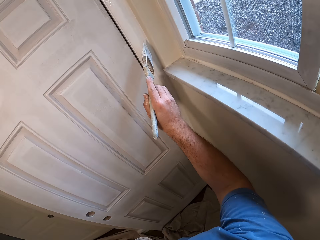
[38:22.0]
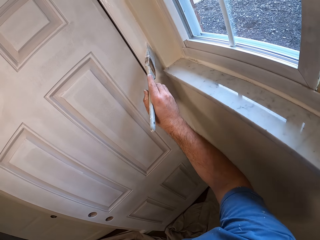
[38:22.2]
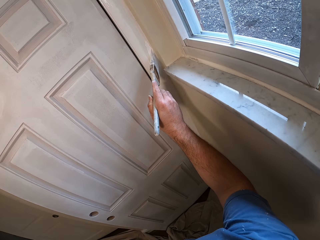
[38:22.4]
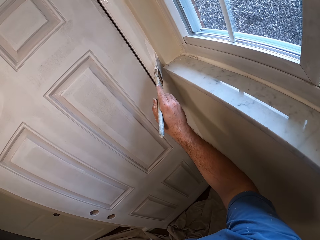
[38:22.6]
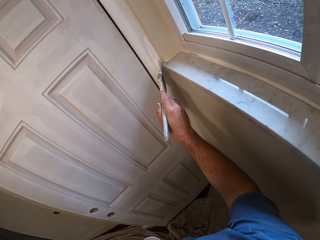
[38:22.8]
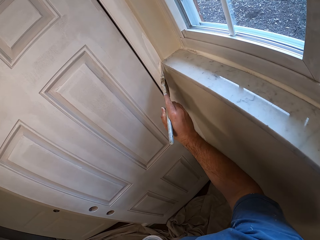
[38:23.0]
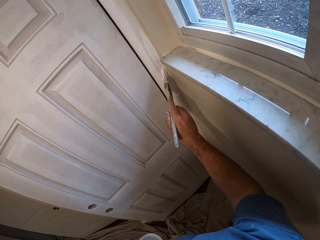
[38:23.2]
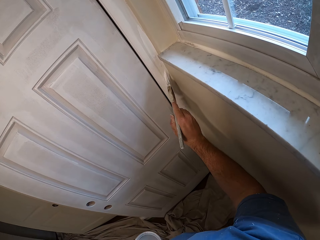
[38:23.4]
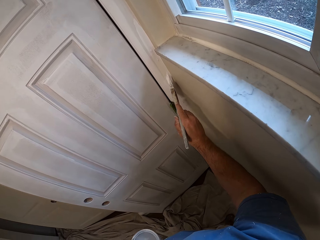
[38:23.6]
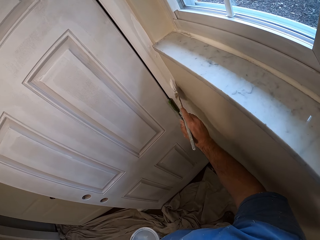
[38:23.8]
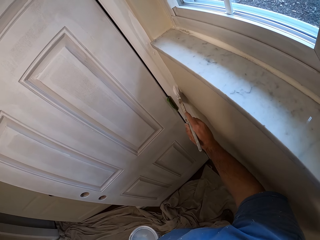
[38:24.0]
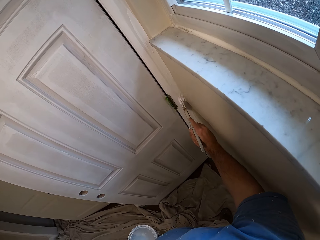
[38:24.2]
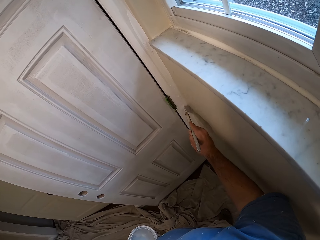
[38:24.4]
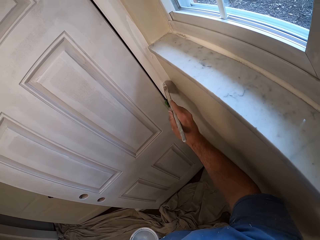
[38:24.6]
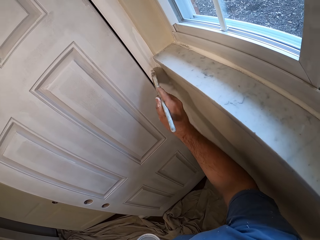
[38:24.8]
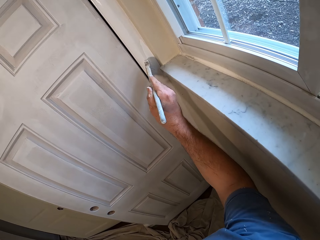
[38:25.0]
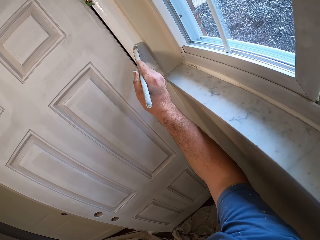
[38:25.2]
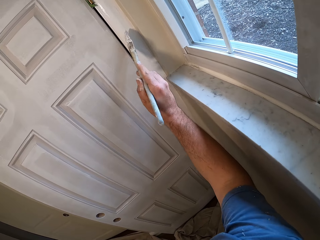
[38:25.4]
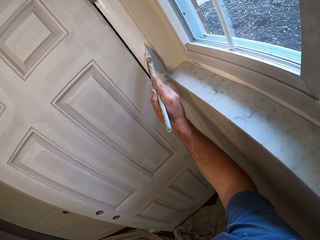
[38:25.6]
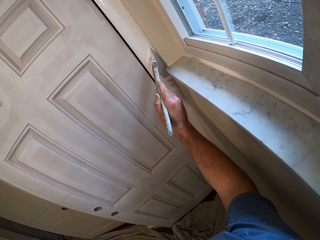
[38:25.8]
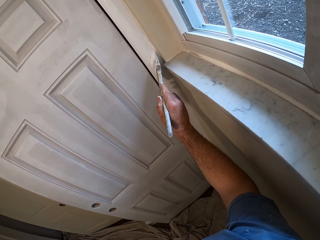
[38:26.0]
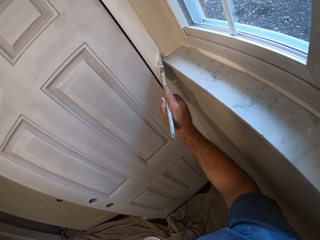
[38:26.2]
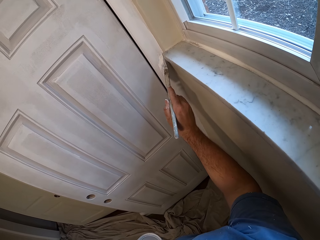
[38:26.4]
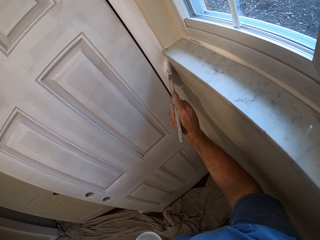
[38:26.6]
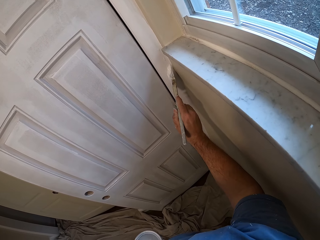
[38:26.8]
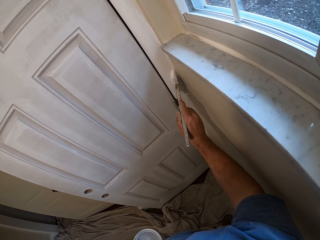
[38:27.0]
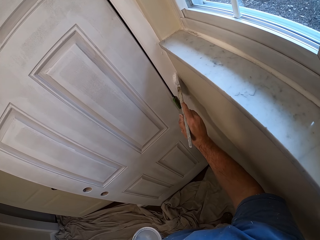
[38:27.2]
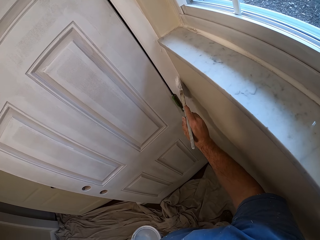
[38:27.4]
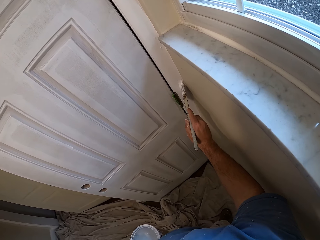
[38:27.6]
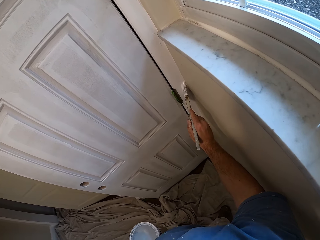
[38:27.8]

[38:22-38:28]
The camera wearer paints a door frame with a paintbrush.

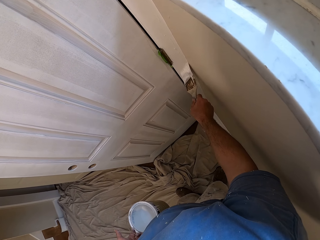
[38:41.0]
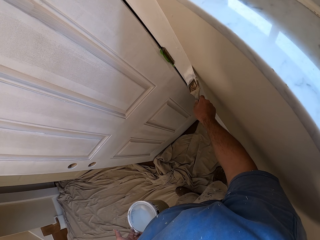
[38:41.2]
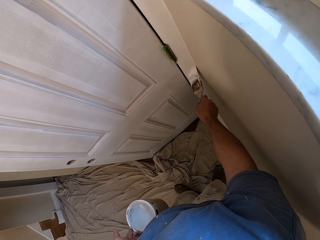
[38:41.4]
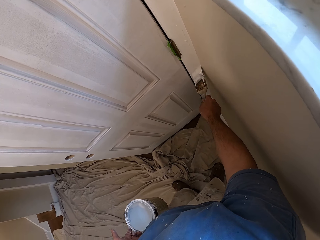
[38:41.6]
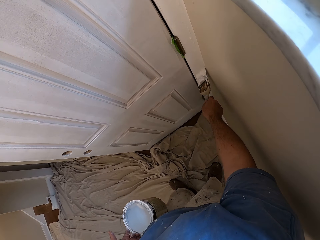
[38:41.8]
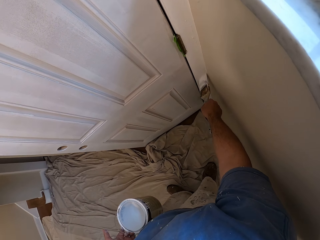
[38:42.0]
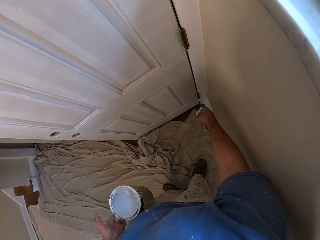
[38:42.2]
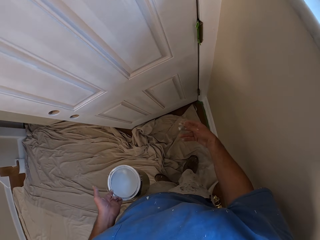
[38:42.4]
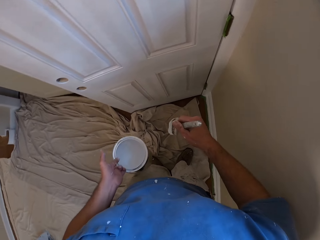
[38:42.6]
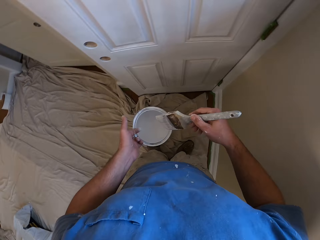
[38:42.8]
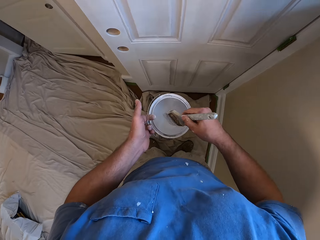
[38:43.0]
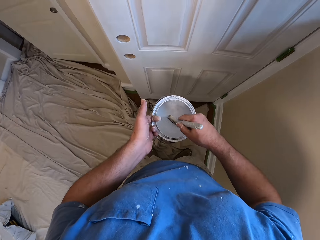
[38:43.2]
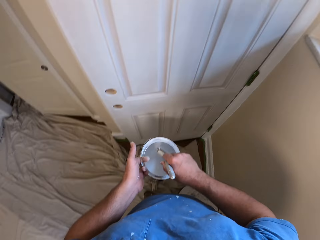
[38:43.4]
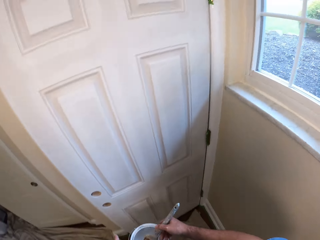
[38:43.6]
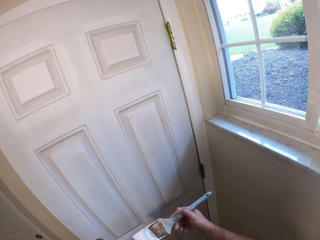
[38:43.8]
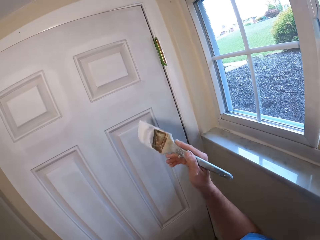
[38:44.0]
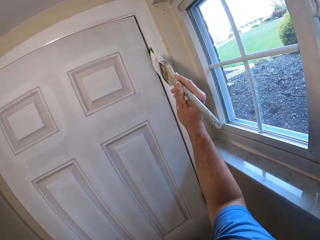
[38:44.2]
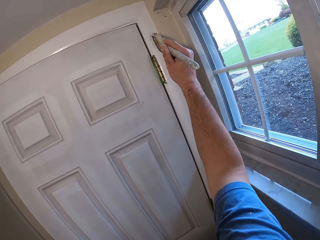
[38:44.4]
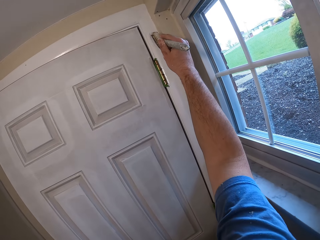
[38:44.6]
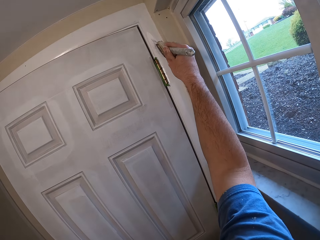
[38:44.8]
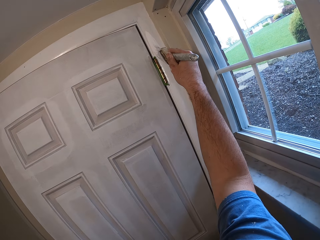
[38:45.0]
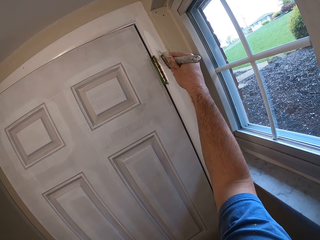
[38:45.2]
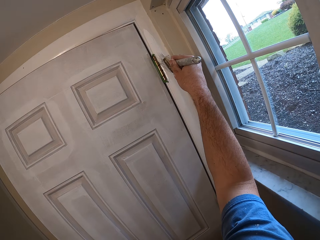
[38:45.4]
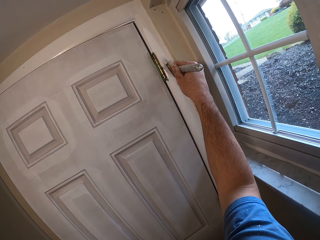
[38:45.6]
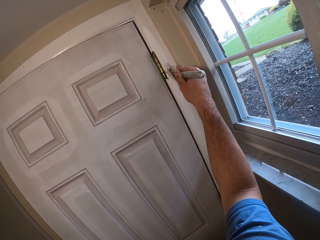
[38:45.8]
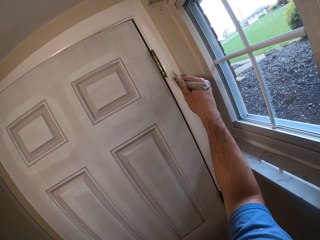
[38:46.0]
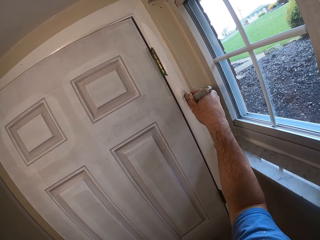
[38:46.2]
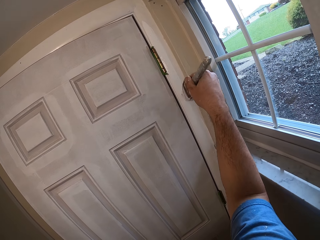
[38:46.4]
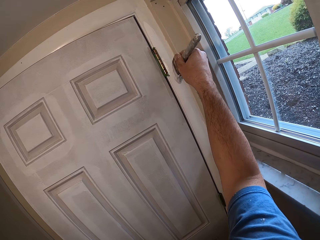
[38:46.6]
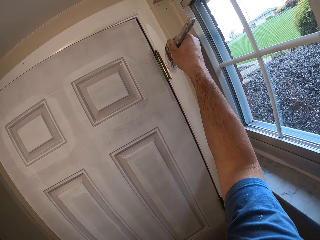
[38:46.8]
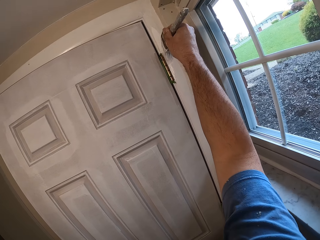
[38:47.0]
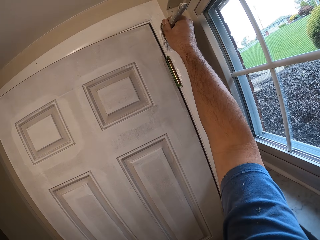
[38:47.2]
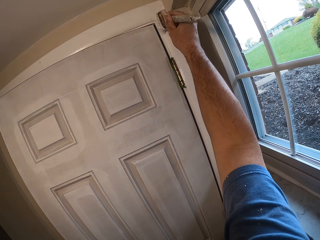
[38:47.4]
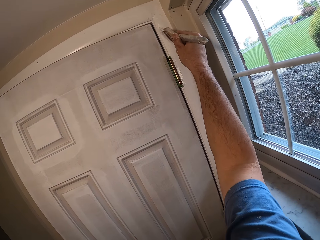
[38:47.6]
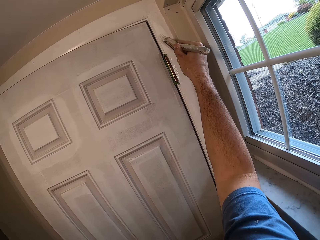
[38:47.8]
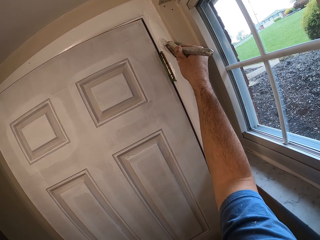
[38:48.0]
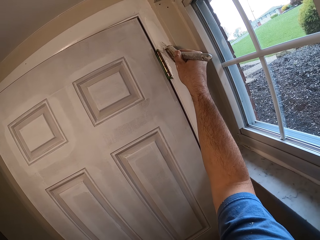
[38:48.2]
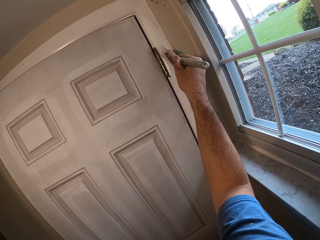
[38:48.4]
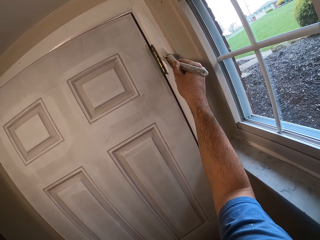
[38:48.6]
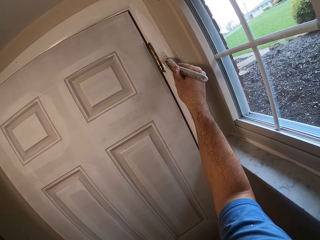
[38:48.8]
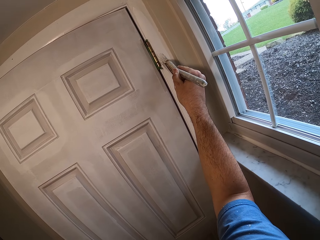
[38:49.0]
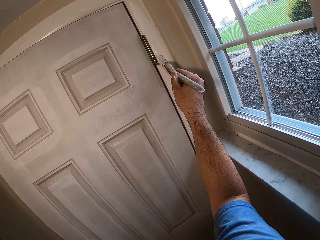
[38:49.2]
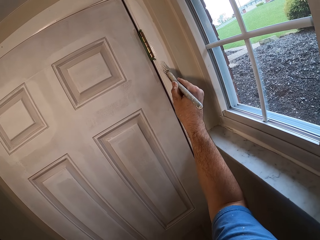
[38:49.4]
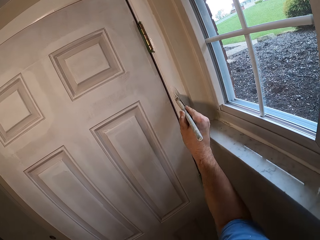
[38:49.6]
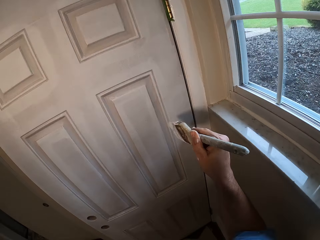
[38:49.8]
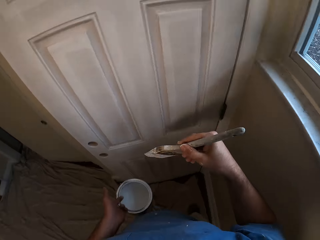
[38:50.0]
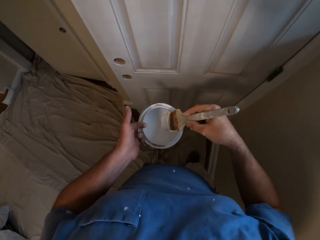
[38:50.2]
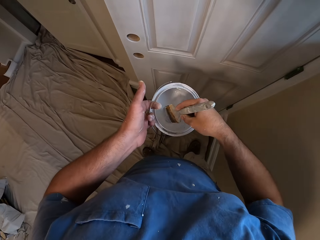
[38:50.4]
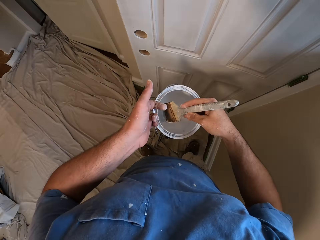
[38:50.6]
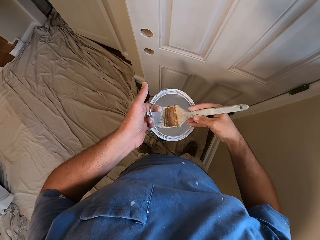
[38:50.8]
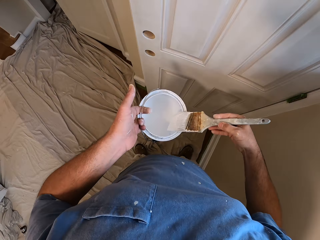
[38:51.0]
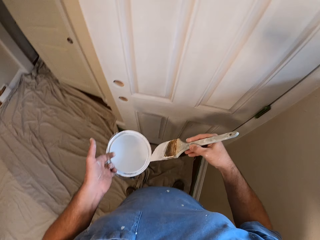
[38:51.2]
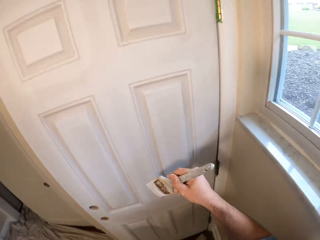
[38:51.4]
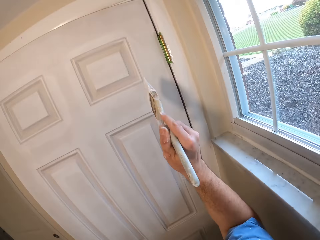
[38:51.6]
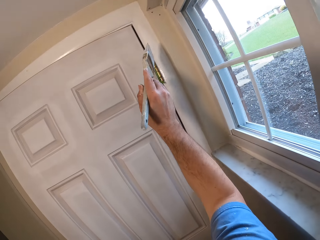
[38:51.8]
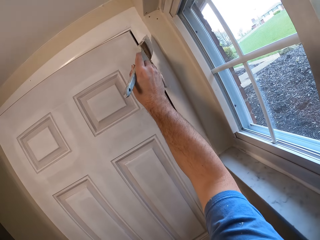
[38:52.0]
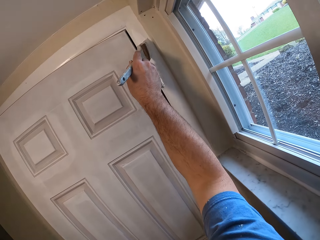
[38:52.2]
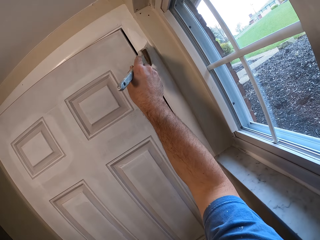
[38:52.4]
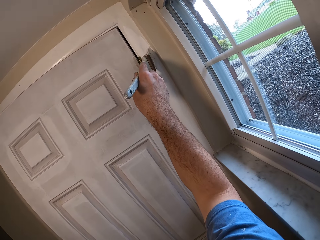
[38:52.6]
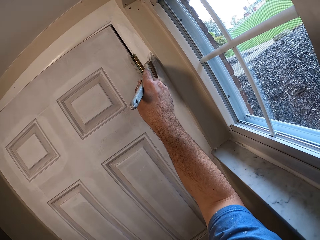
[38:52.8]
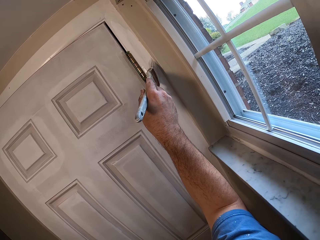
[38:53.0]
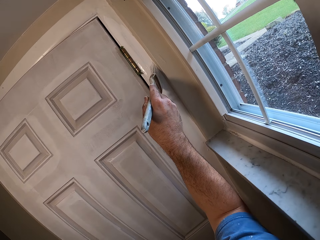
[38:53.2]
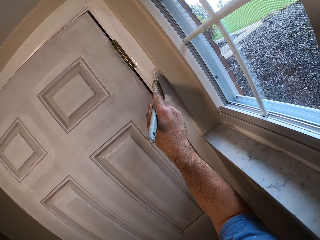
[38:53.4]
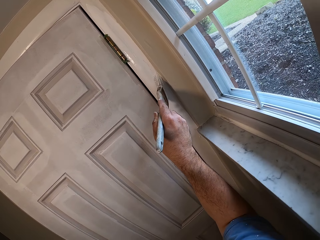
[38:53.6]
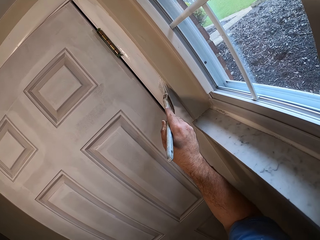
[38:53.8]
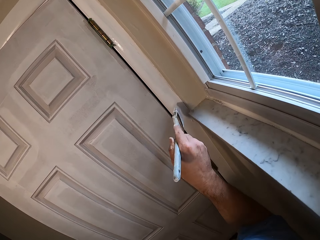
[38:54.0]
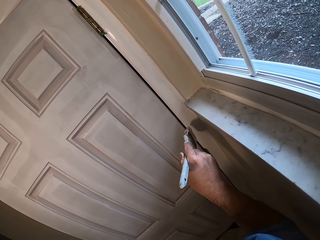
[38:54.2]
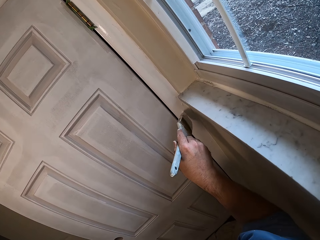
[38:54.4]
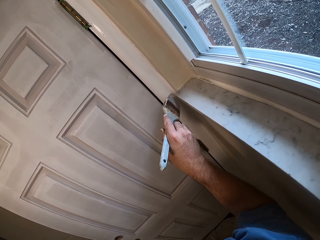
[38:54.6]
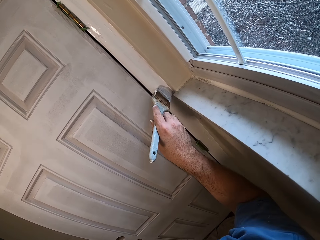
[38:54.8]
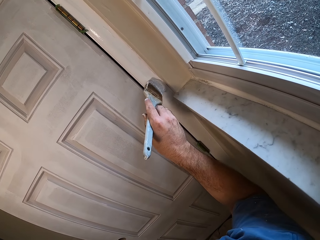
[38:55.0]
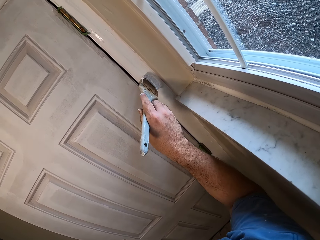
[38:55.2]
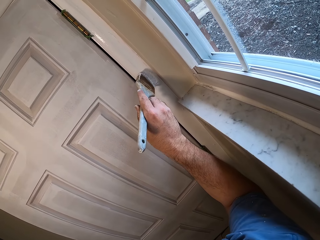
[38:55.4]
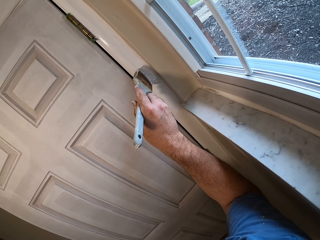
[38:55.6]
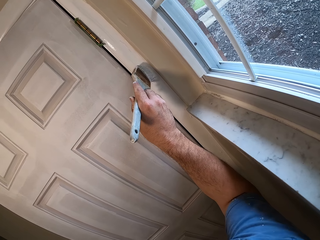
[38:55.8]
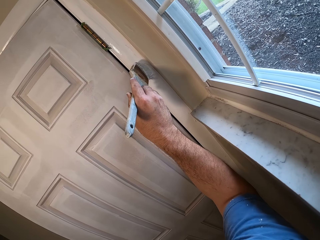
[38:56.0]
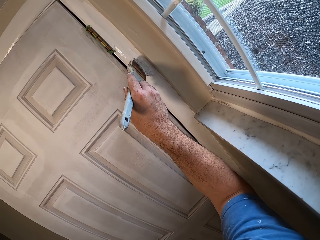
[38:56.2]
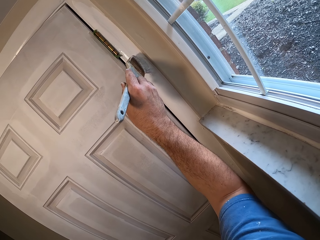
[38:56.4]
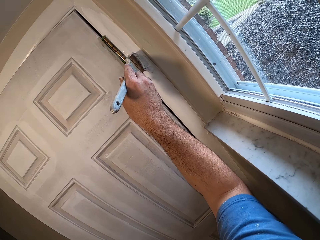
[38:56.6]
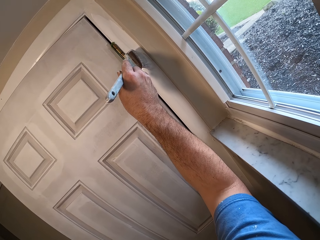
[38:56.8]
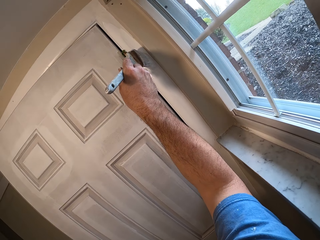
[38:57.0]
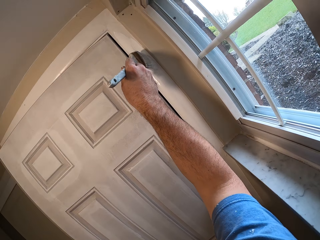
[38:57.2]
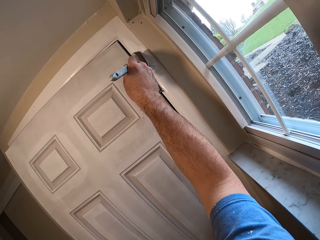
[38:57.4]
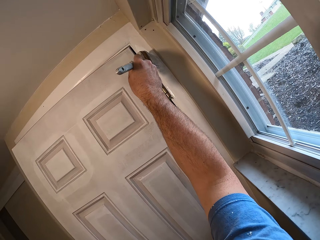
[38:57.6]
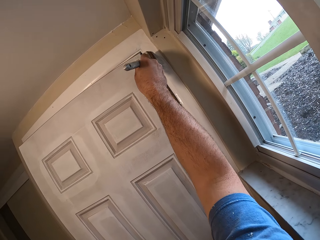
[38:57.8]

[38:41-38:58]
The camera wearer stops painting. They dip the paintbrush into the paint can. They look upwards. They paint a door frame with the paintbrush. They stop painting. They dip the paintbrush into the paint can. They paint the door frame with the paintbrush.
